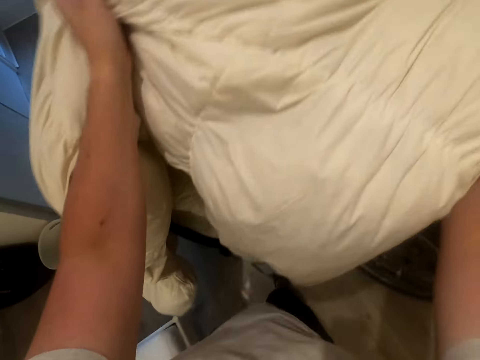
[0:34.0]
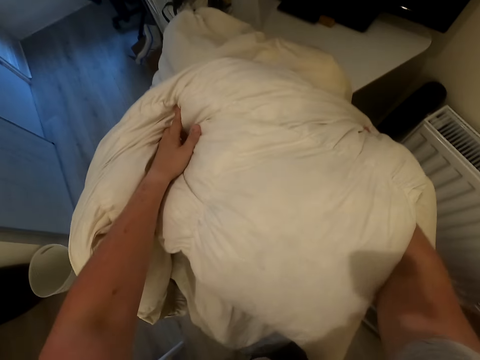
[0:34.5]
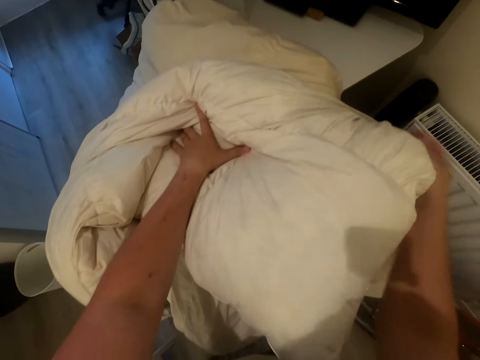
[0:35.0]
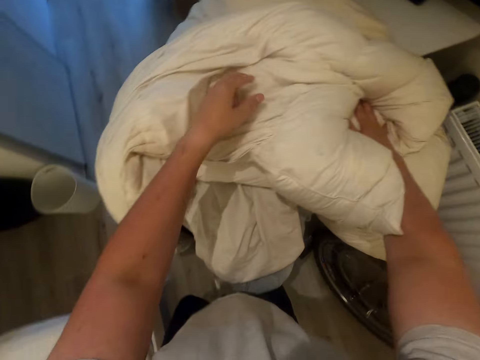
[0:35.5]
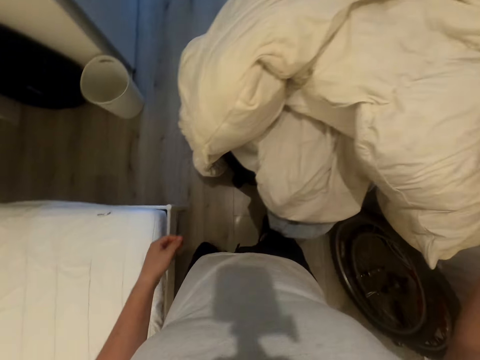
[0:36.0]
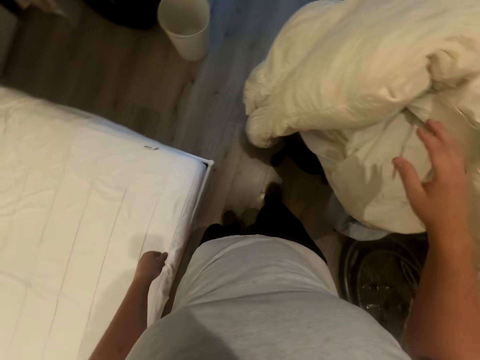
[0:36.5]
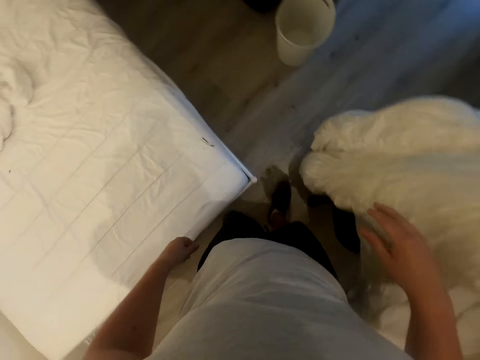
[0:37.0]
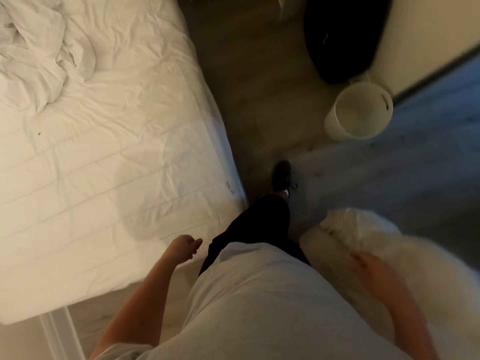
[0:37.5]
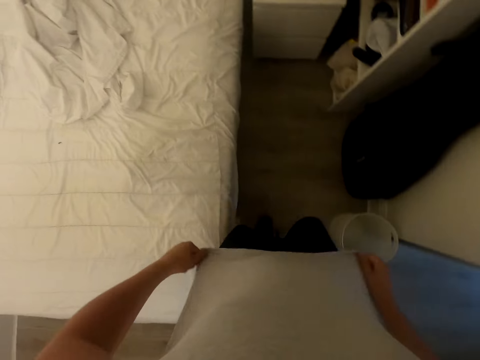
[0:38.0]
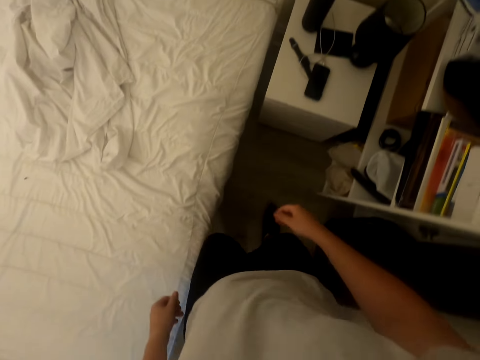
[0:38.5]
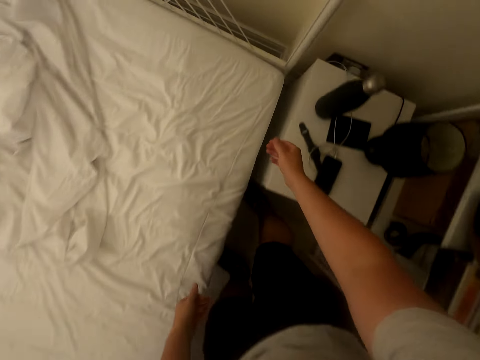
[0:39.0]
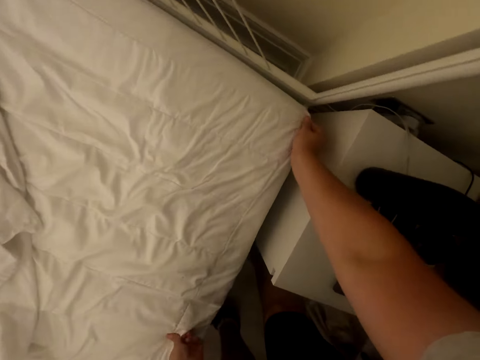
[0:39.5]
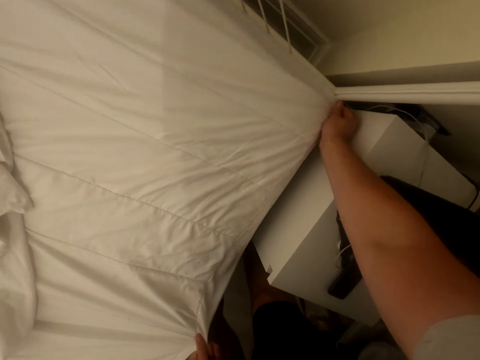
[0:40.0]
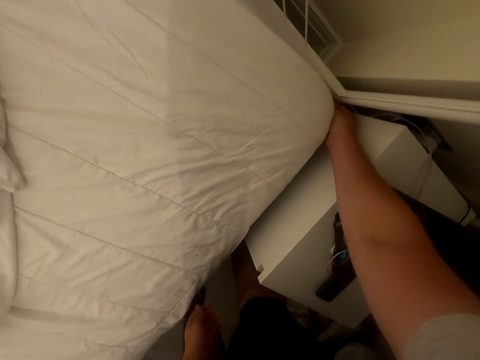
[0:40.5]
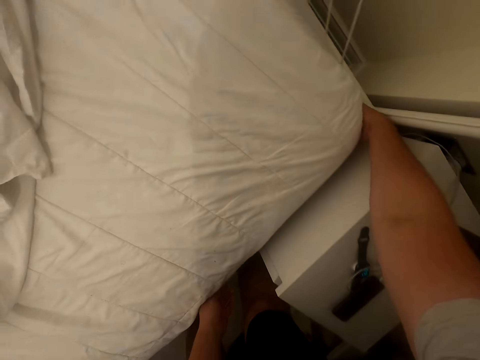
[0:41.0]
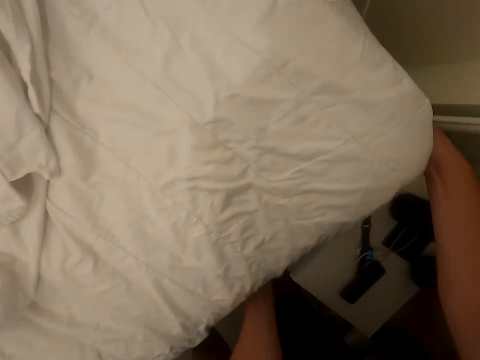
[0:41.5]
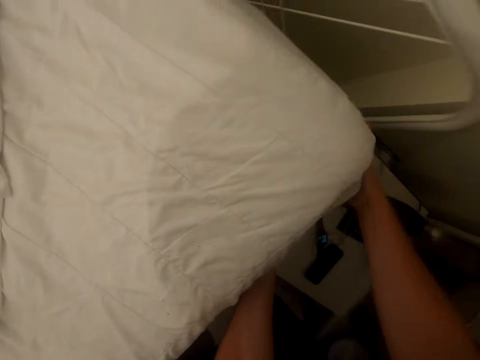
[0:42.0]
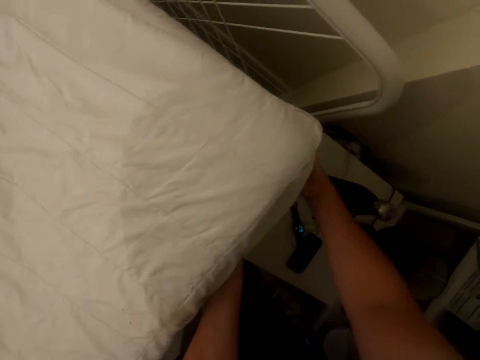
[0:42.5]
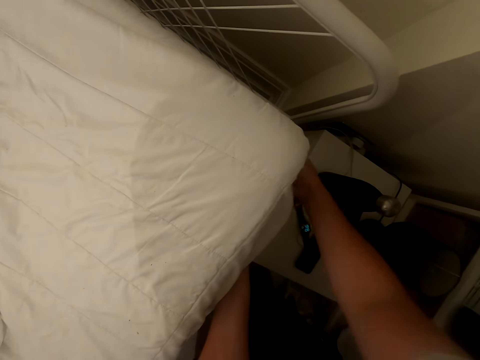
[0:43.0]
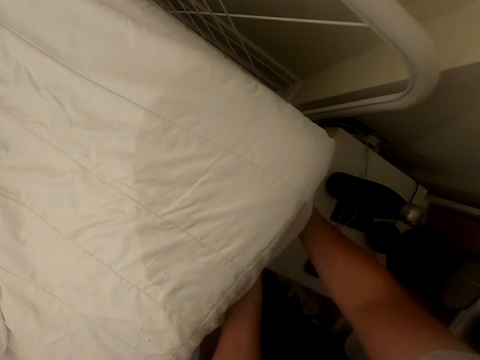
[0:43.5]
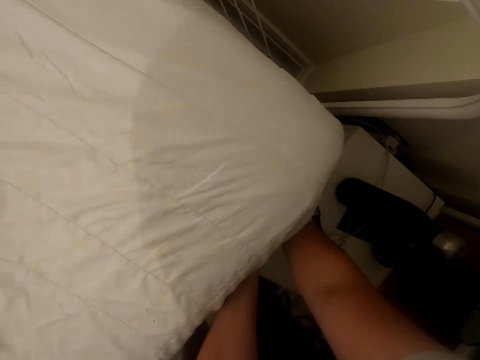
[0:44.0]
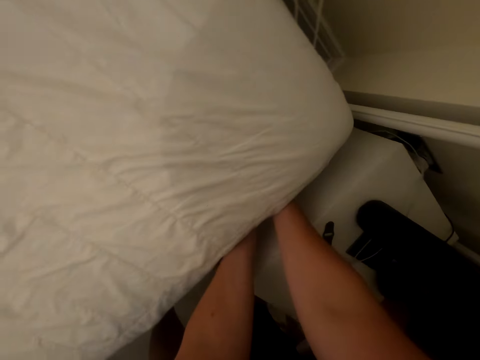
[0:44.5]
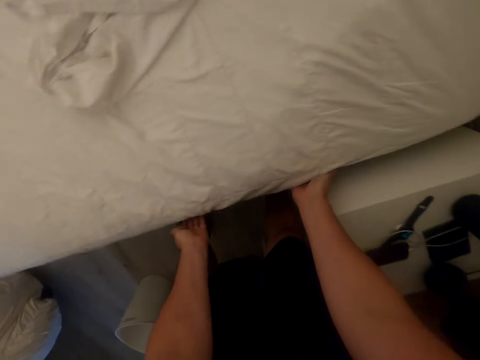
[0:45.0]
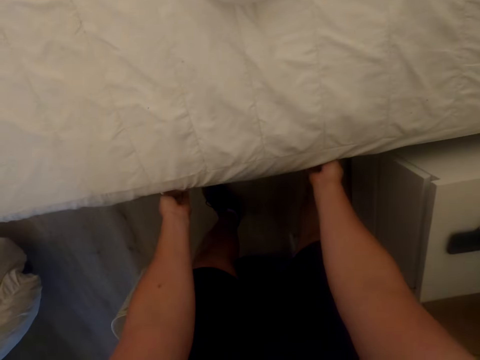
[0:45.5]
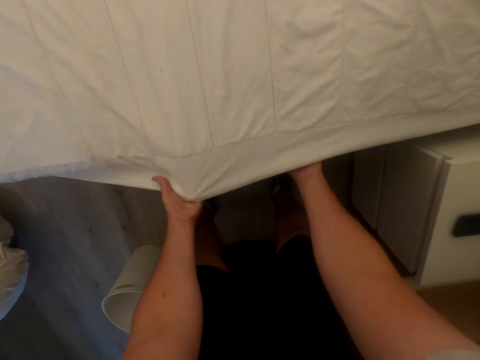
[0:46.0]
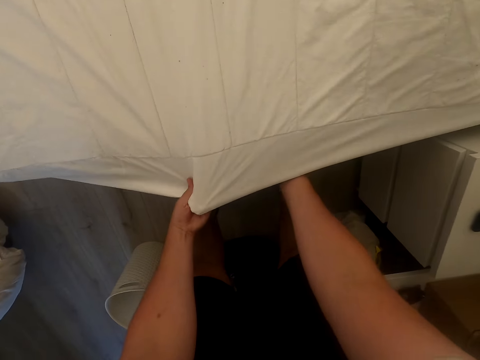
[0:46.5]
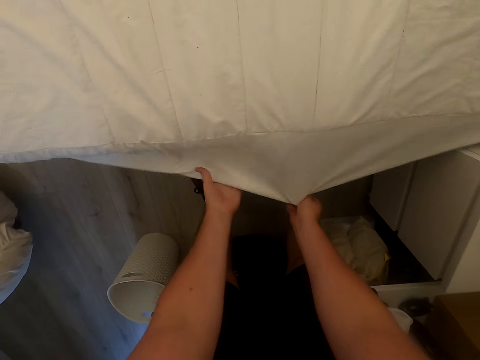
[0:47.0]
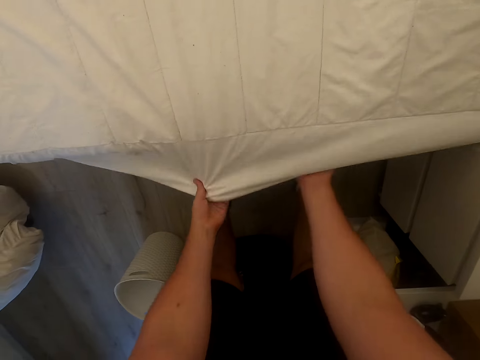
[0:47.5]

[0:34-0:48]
The camera wearer puts the duvet on the chair. They turn around. They move beside the bed in the bedroom. They adjust the cloth. They adjust the bed sheet. They spread the bed. They lift up the mattress. They spread the mattress and put the mattress down. They adjust the bed sheet.

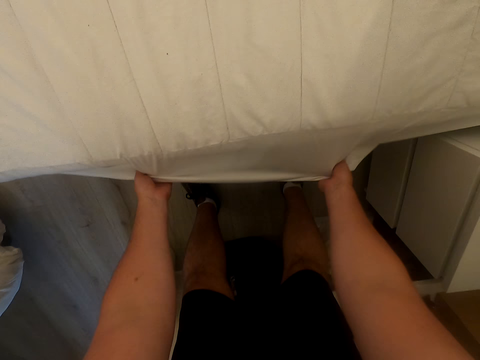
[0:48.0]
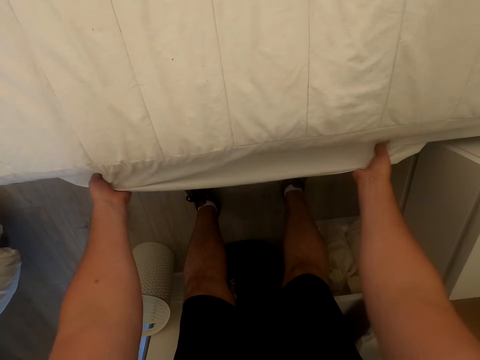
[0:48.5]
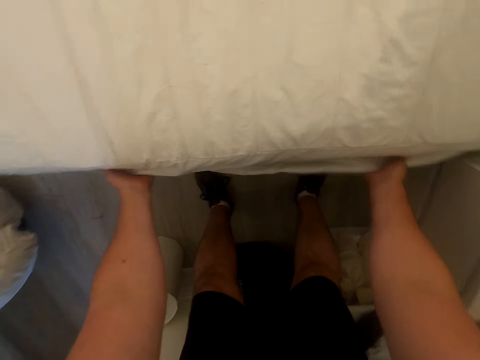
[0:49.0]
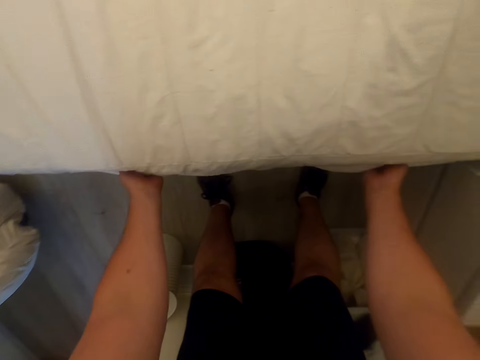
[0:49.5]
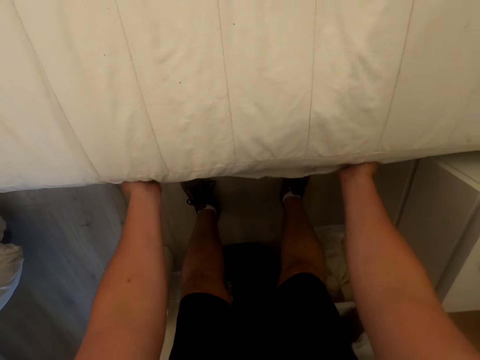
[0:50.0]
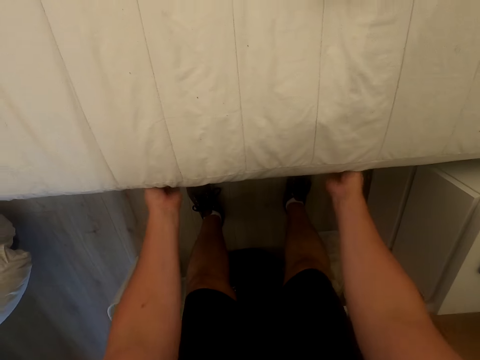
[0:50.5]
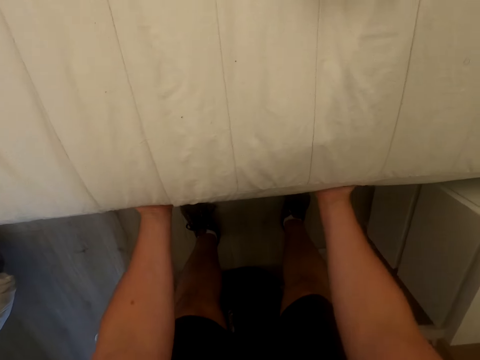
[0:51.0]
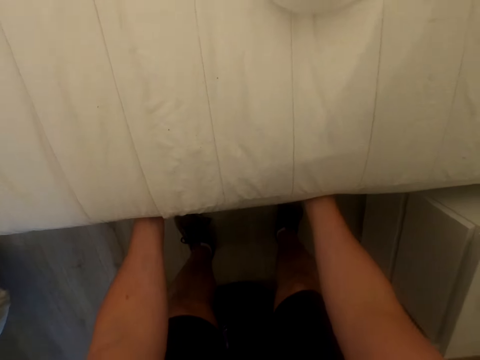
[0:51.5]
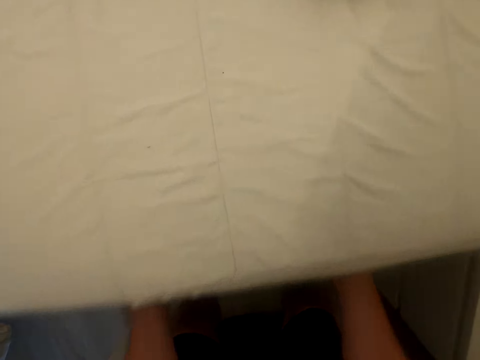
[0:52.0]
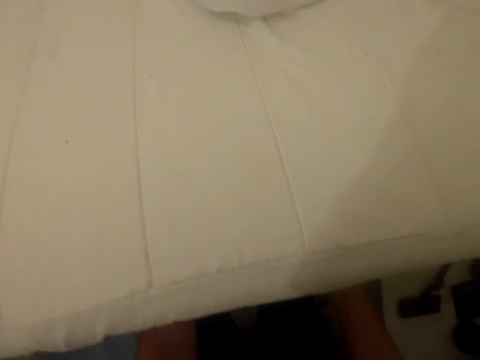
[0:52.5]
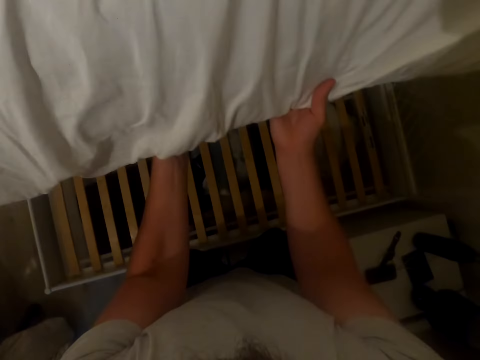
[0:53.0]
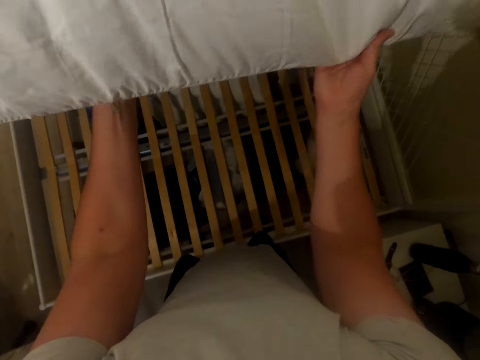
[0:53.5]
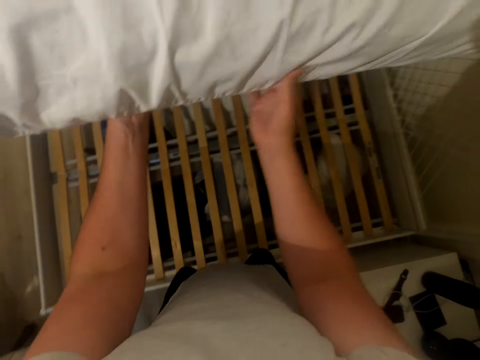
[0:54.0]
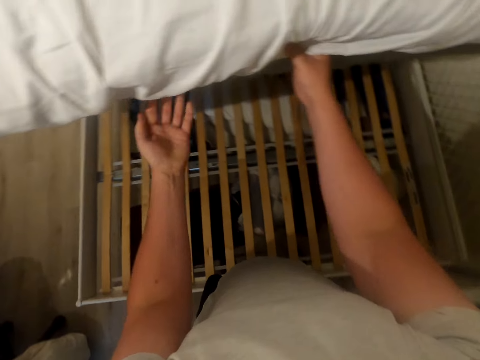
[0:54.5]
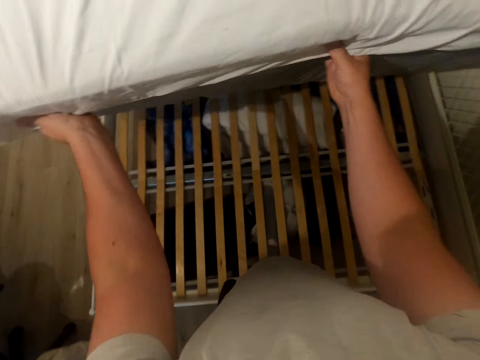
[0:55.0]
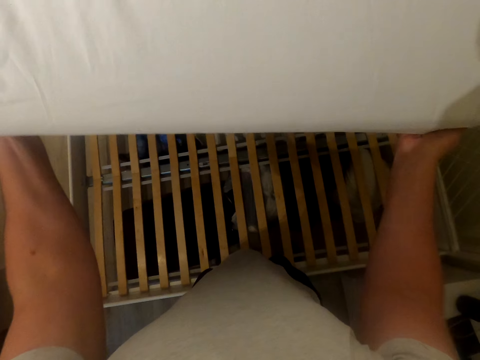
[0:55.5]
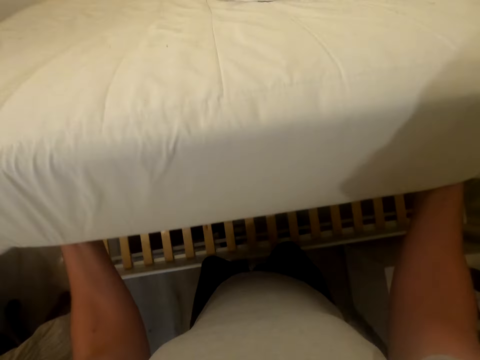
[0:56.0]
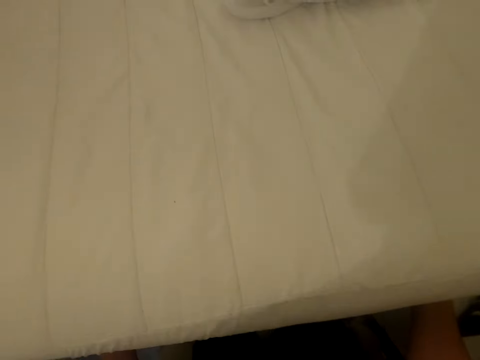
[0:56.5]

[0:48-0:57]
The camera wearer folds up the bedsheet. They spread the bed. They lift up the mattress. They spread the mattress.

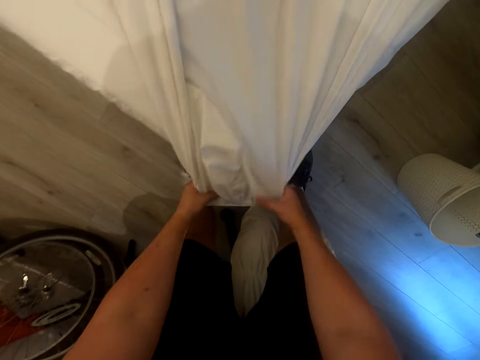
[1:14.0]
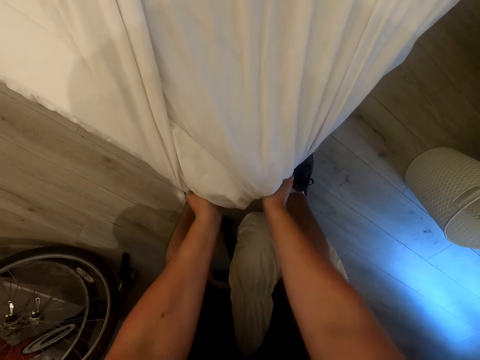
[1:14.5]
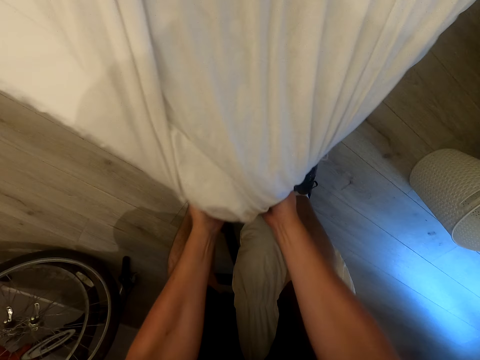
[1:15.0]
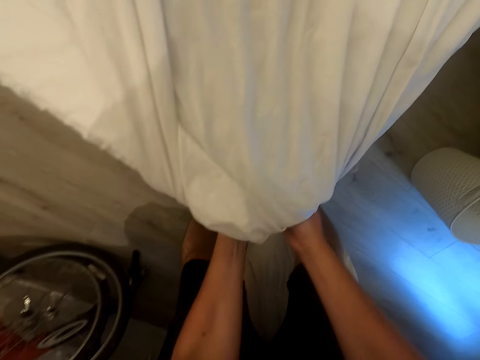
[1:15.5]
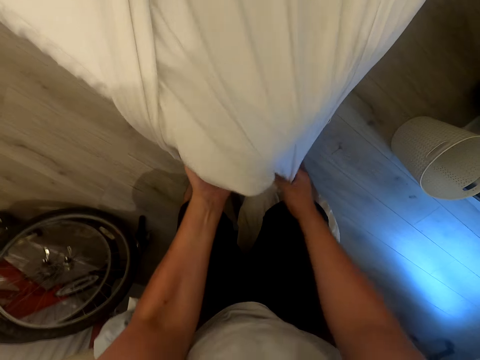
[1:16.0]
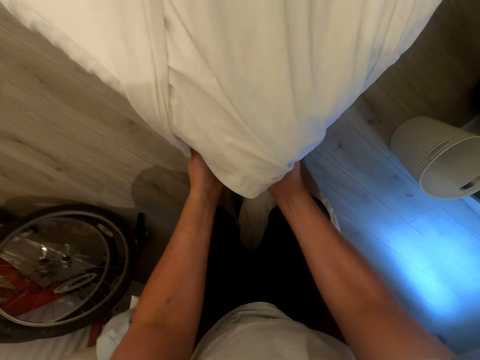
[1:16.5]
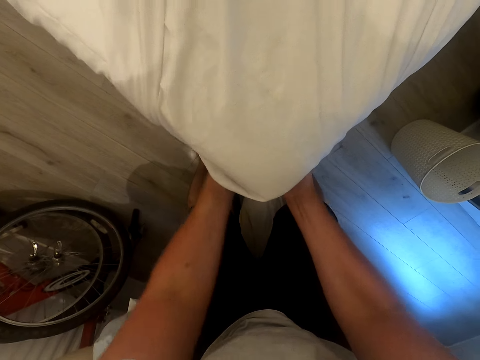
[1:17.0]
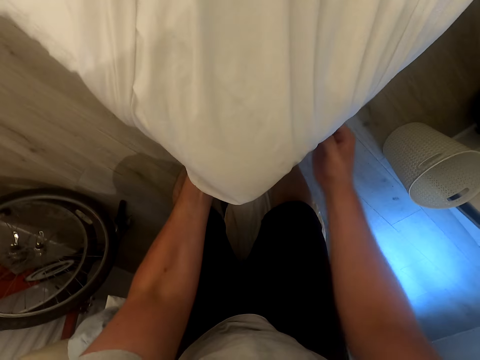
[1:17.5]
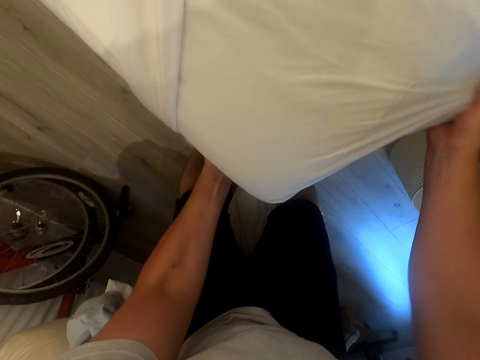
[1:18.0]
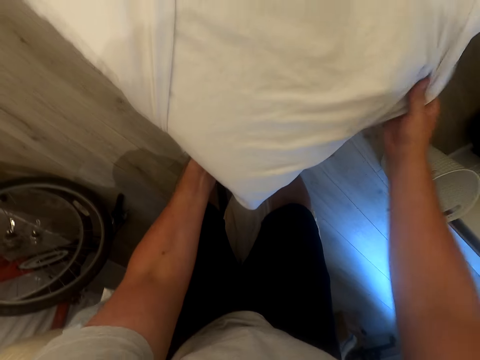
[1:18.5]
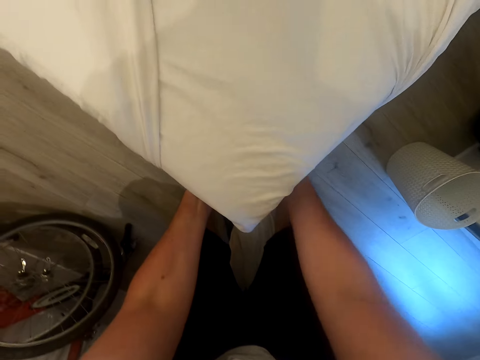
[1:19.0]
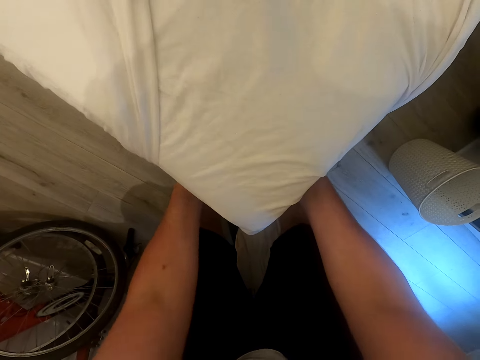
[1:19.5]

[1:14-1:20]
The camera wearer spreads the bed. They cover the mattress.
